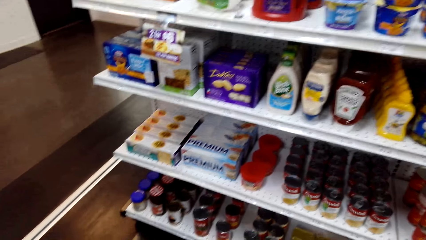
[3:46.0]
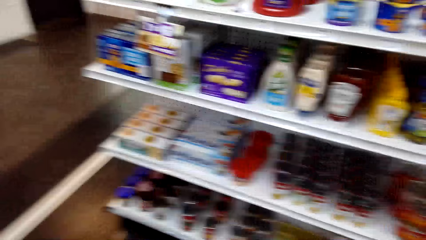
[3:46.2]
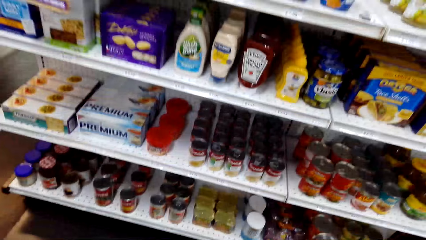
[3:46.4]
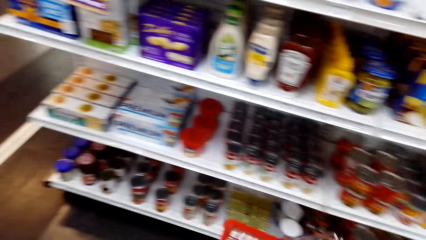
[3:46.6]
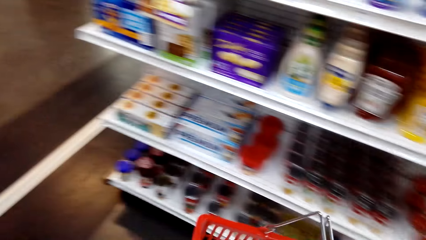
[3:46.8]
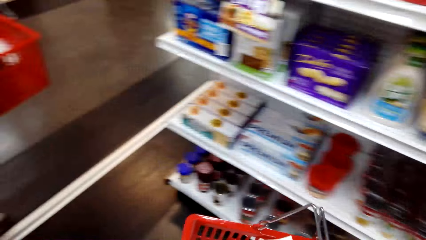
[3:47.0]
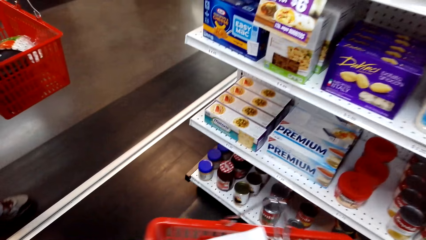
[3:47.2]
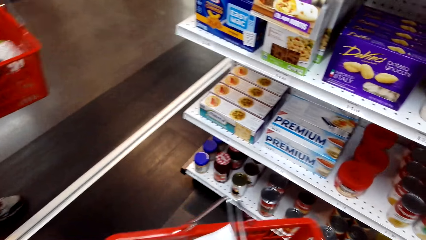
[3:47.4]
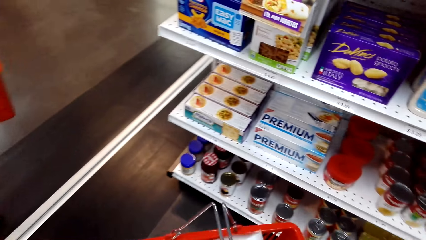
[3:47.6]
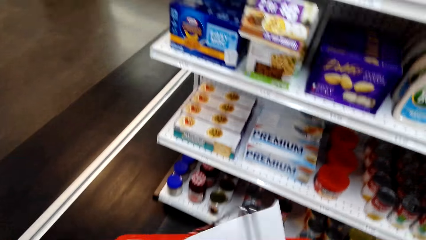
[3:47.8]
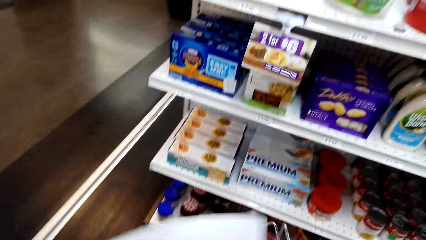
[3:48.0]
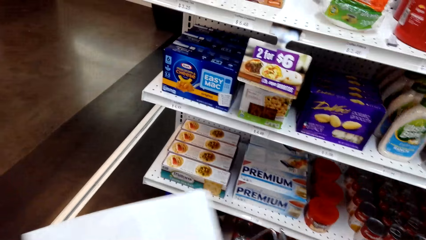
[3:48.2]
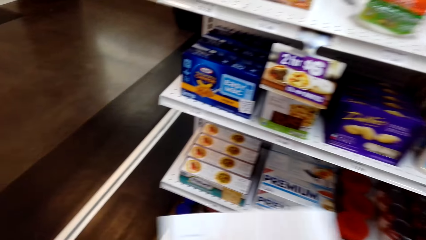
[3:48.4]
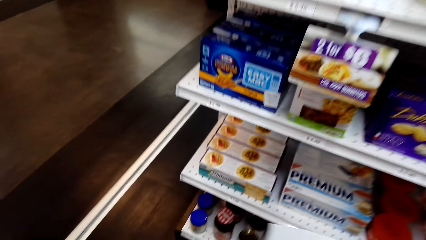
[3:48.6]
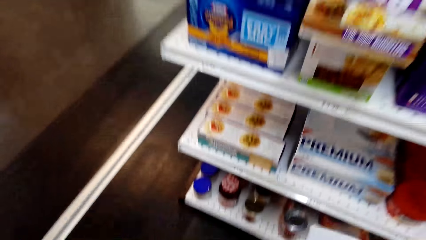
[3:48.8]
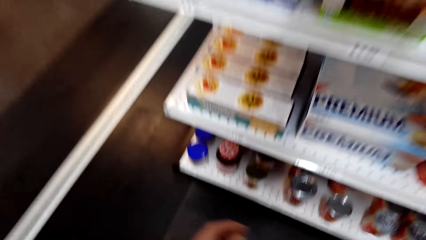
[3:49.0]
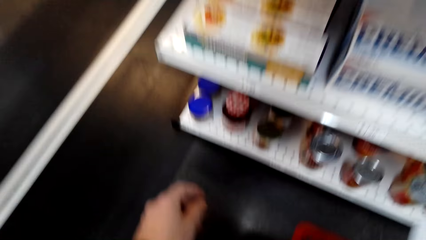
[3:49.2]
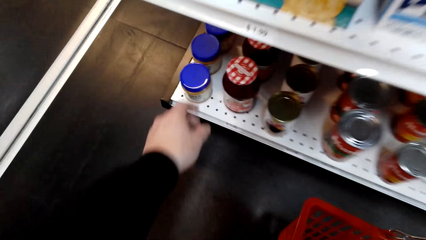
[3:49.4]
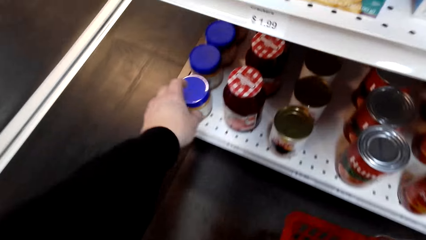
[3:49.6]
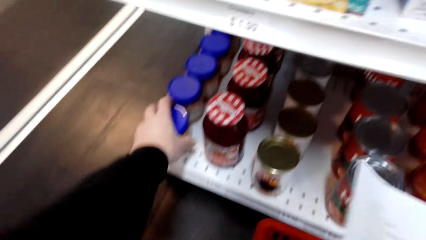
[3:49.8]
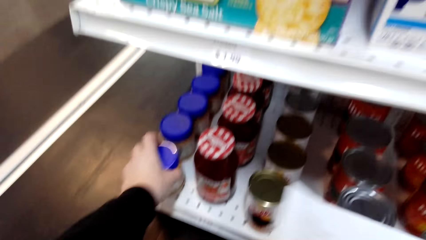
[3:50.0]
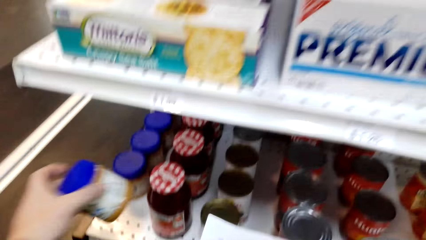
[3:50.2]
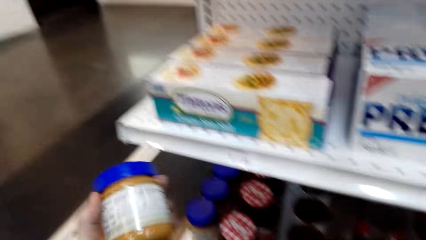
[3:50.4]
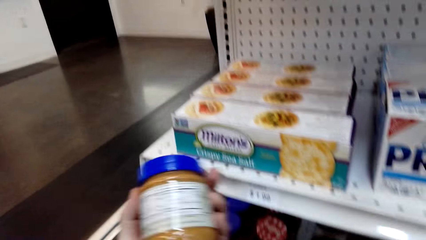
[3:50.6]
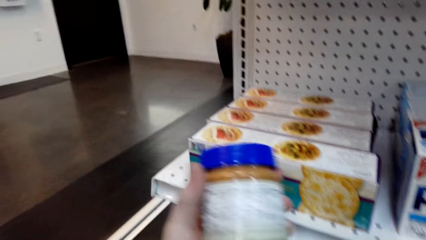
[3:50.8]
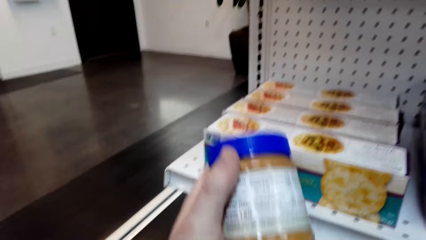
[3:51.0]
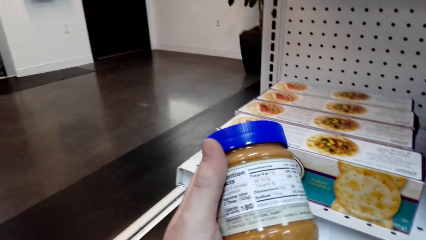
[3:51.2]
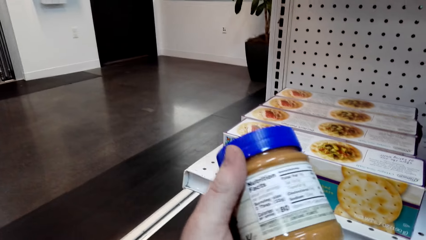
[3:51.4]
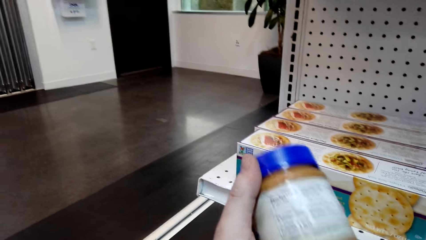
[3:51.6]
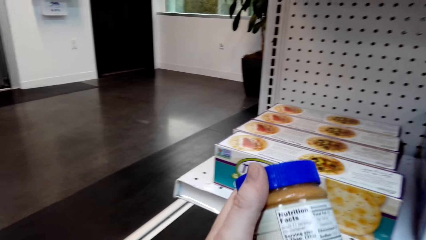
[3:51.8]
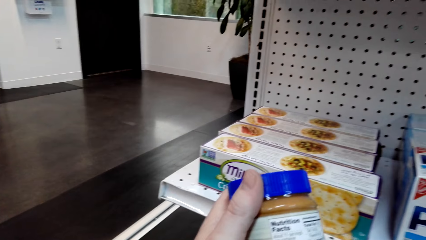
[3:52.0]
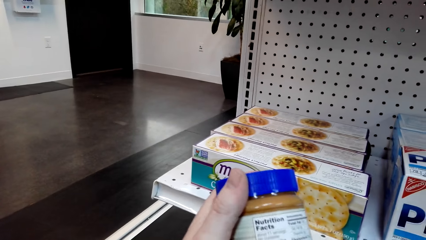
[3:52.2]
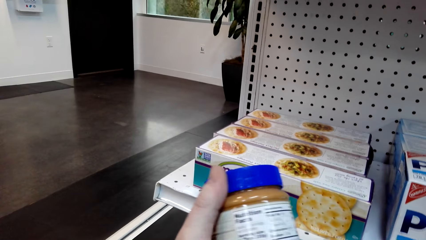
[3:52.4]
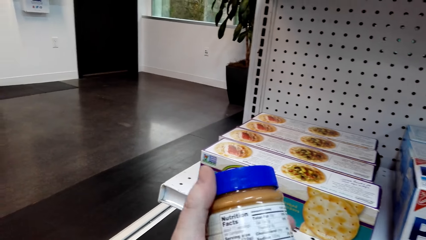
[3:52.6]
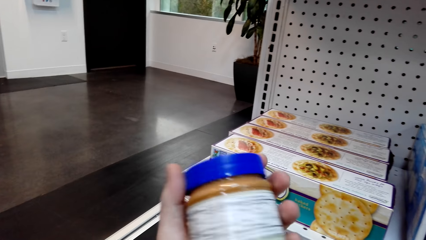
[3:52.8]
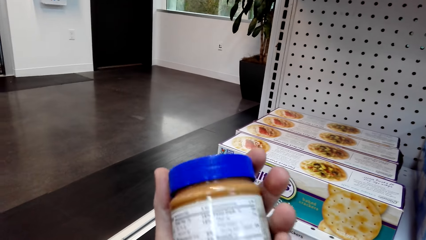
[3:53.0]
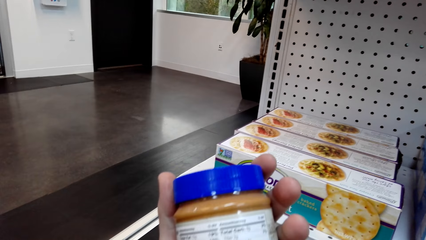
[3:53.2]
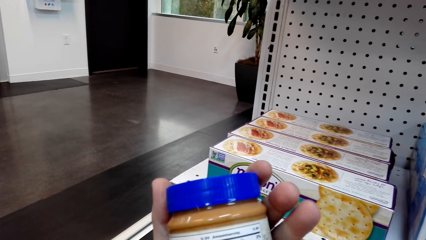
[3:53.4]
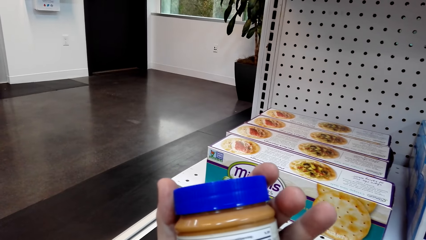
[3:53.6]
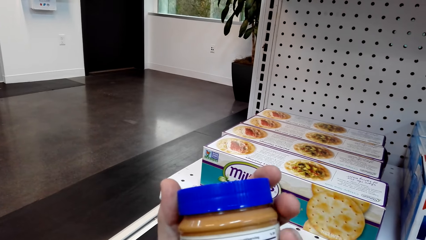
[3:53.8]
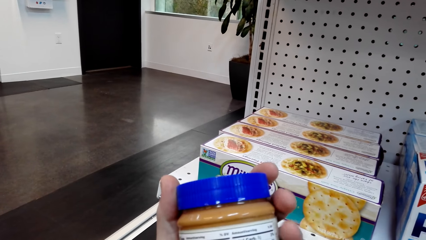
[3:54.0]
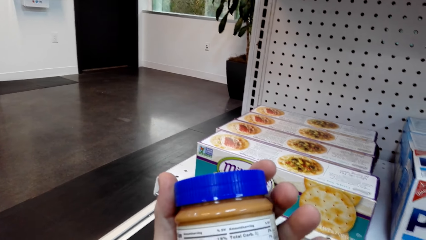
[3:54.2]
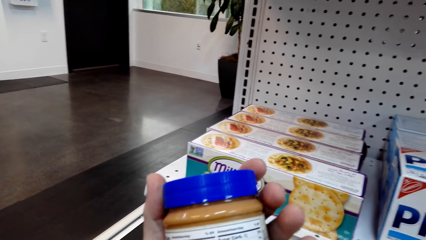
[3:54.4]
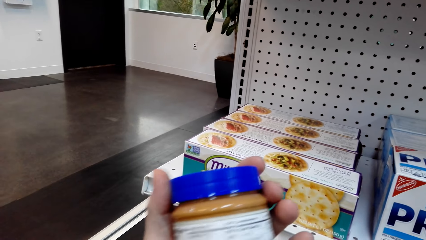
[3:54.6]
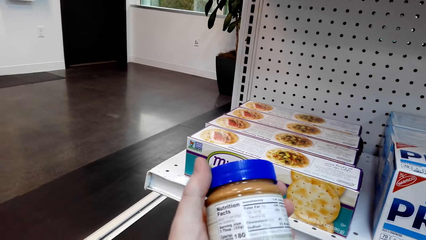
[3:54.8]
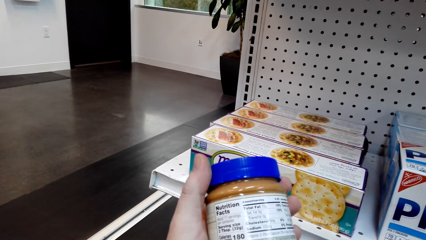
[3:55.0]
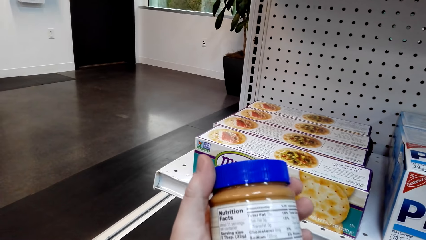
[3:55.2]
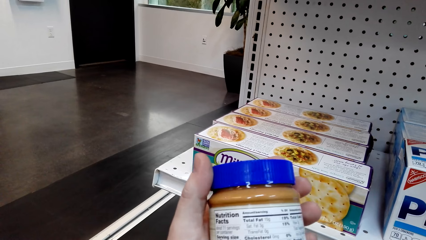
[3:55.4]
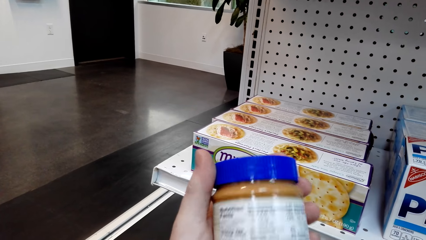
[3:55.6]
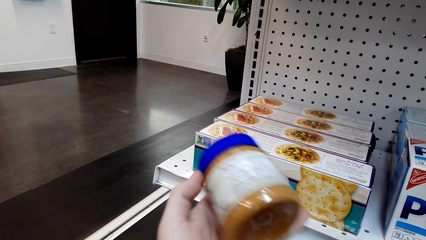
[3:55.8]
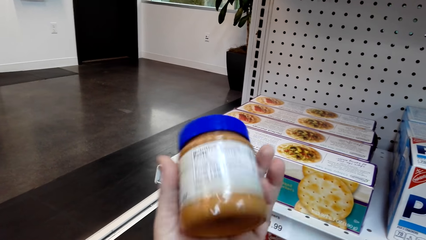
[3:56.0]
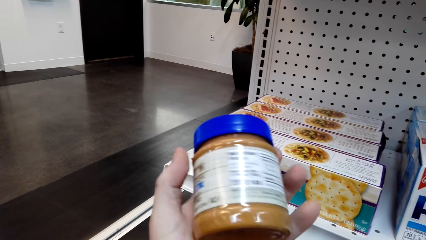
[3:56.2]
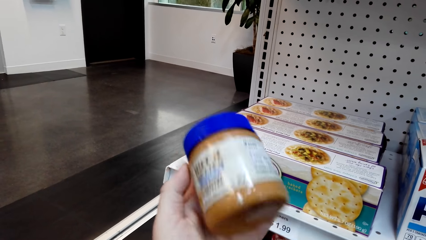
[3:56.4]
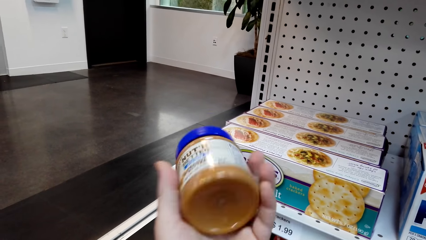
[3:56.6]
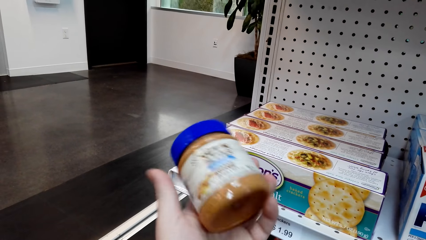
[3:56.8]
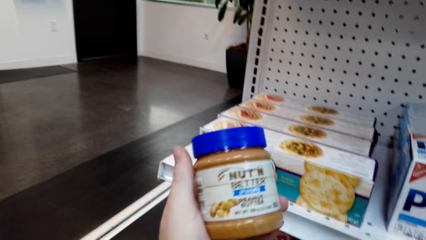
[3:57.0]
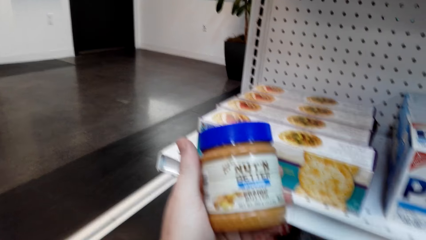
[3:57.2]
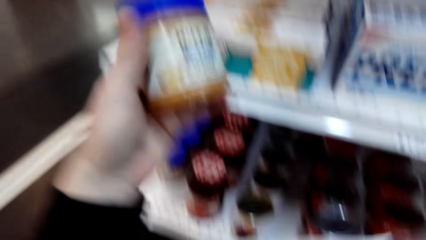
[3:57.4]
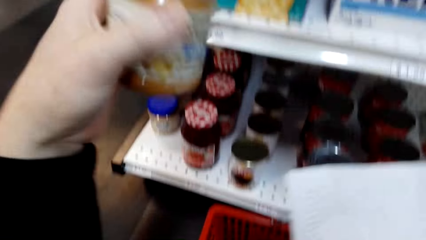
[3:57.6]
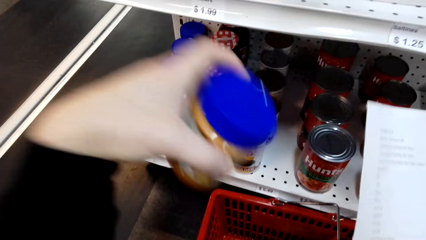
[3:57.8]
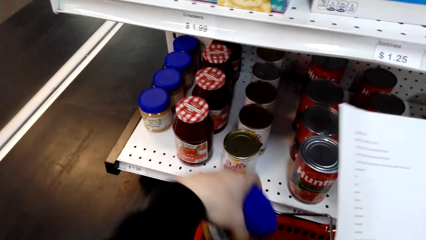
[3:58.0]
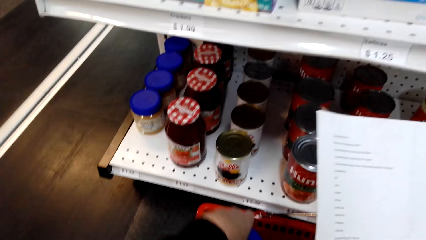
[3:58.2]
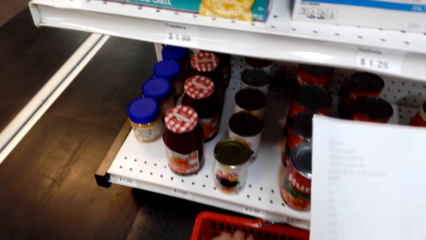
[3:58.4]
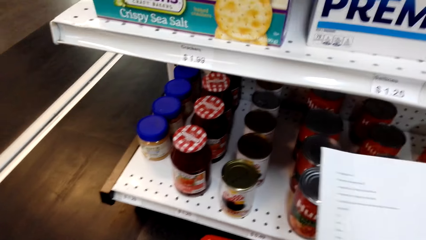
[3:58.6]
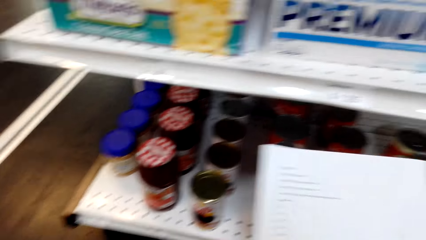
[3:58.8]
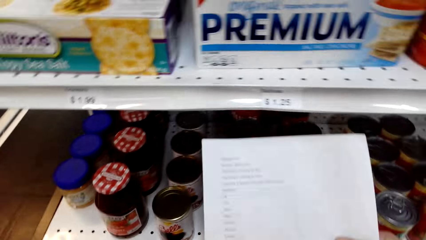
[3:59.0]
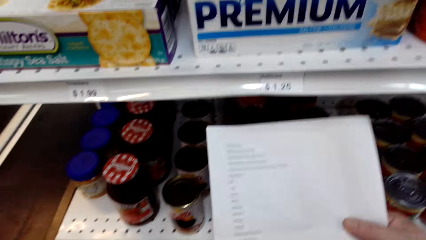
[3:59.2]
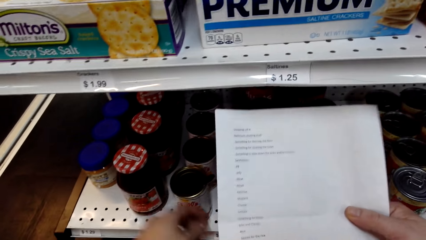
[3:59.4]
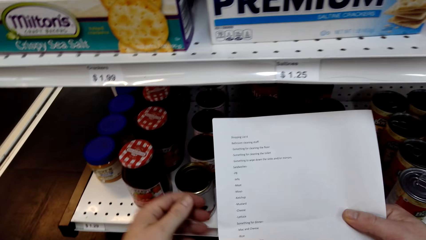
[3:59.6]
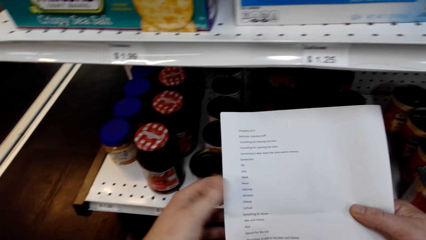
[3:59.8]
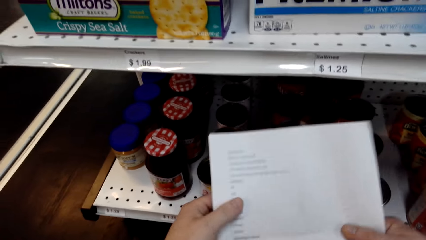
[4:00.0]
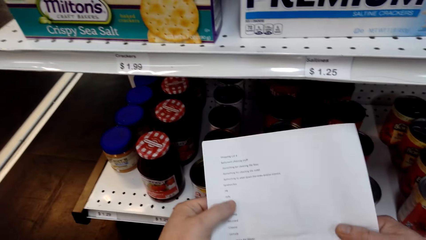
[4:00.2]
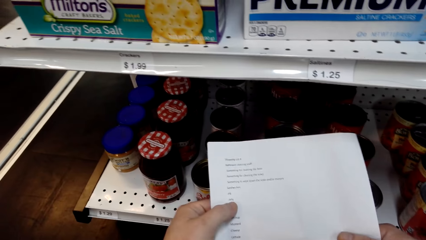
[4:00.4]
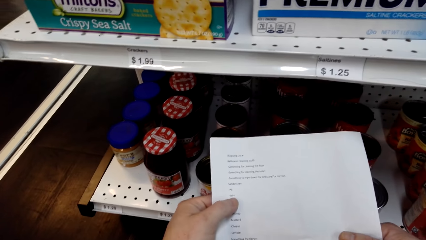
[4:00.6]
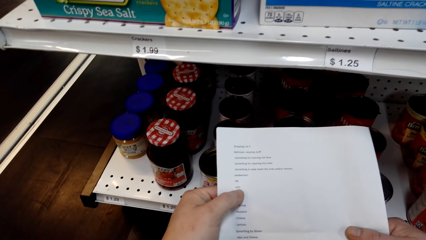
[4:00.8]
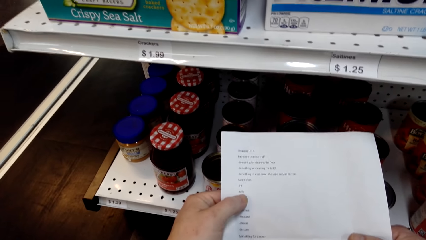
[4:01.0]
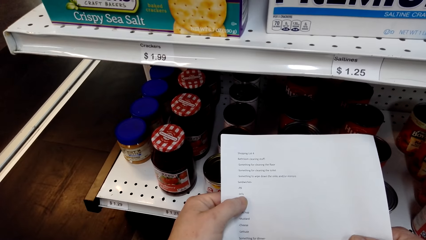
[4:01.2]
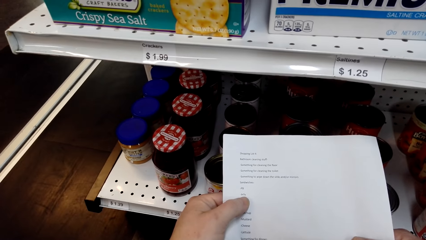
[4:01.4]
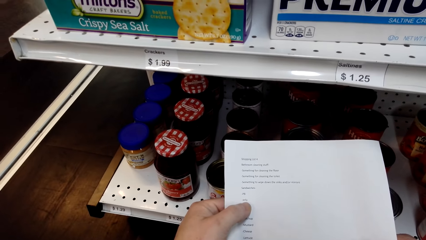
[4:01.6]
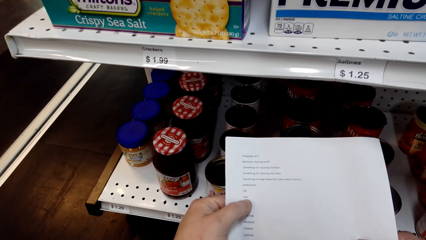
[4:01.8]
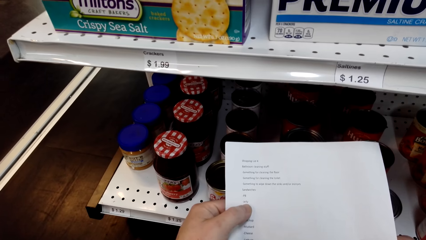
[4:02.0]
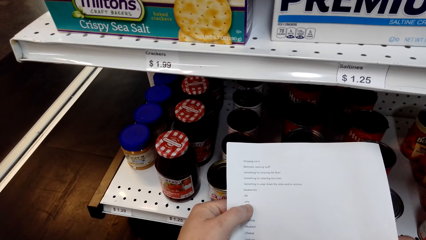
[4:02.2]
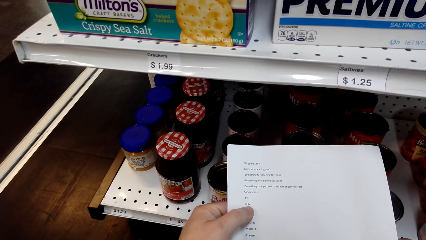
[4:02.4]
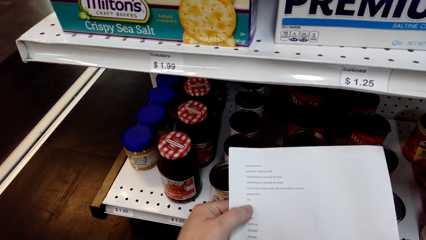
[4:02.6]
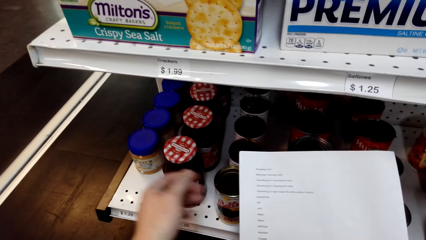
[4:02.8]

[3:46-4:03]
The camera wearer picks up a bottle of jam or peanut butter. They study the bottle of jam. They drop the bottle of jam in the shopping basket. They check the shopping basket and look at the shopping list.
